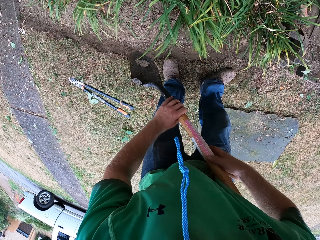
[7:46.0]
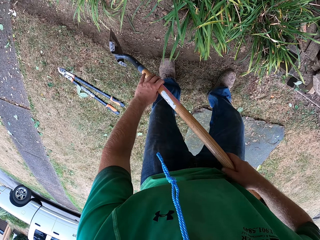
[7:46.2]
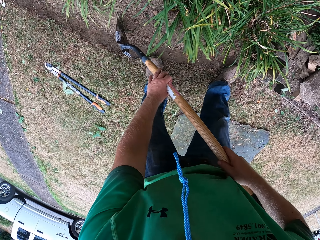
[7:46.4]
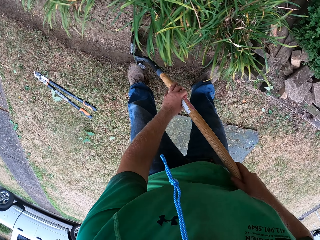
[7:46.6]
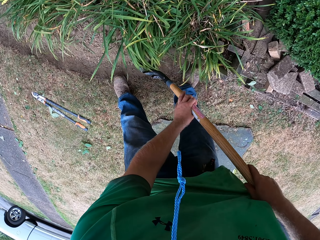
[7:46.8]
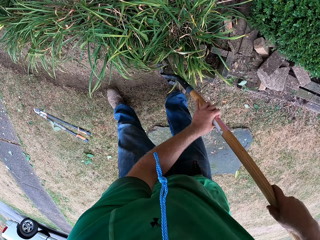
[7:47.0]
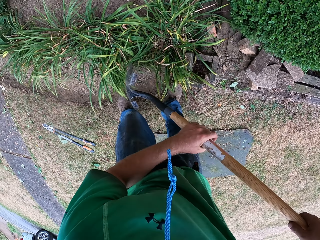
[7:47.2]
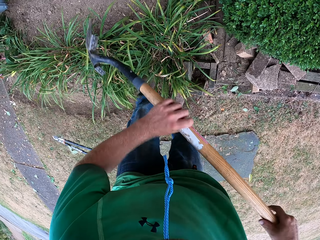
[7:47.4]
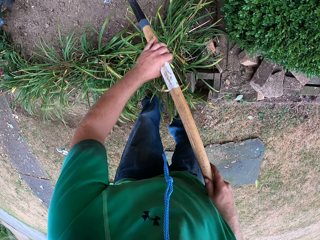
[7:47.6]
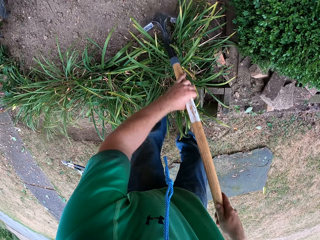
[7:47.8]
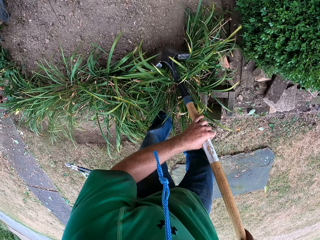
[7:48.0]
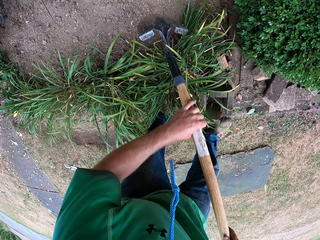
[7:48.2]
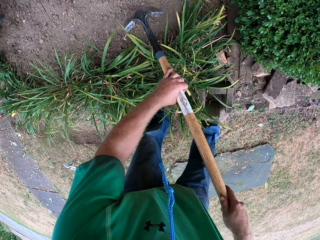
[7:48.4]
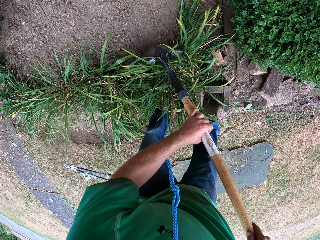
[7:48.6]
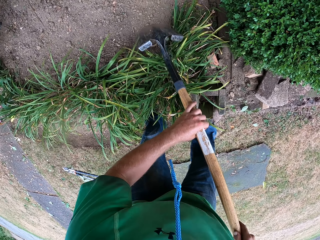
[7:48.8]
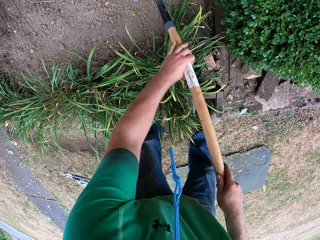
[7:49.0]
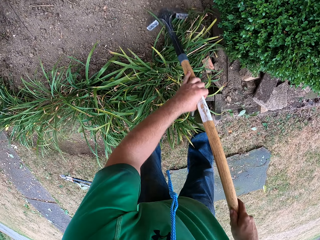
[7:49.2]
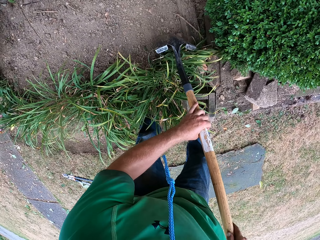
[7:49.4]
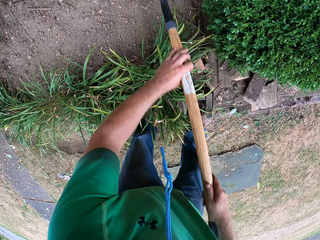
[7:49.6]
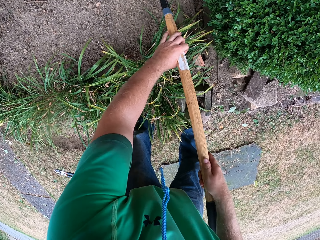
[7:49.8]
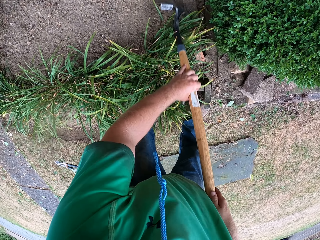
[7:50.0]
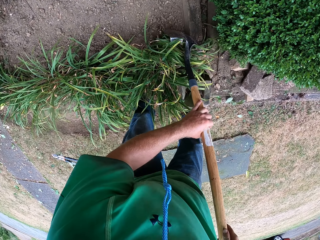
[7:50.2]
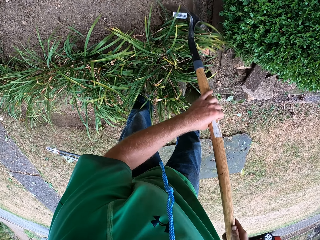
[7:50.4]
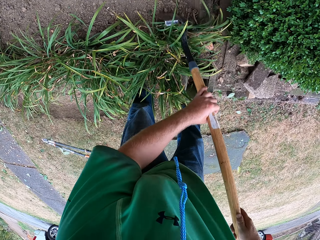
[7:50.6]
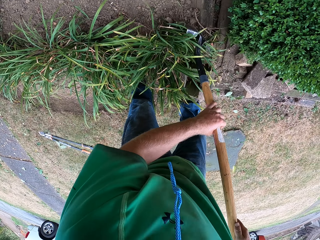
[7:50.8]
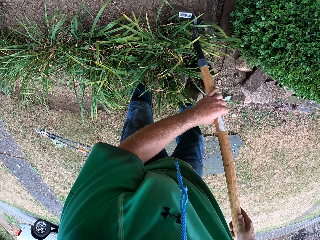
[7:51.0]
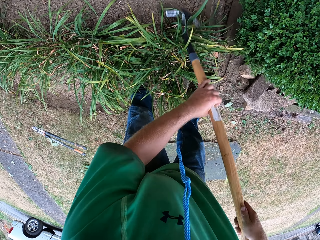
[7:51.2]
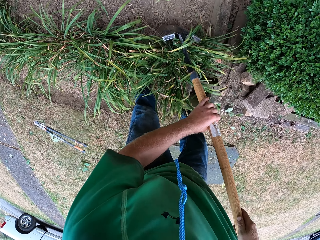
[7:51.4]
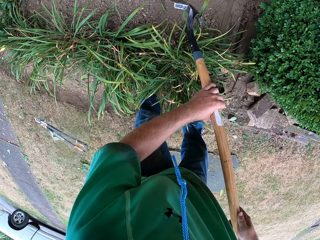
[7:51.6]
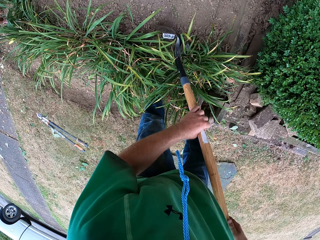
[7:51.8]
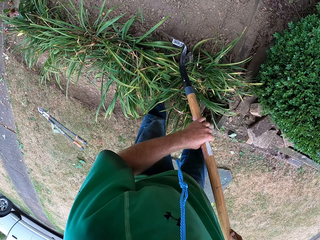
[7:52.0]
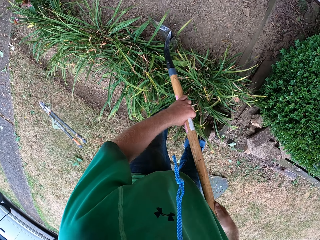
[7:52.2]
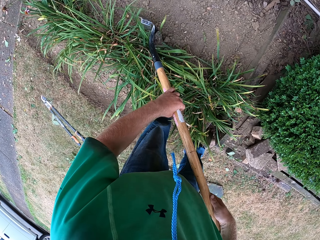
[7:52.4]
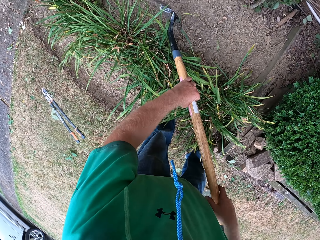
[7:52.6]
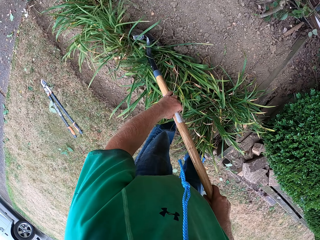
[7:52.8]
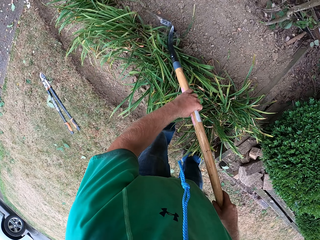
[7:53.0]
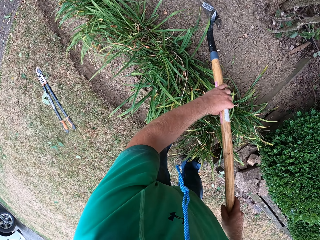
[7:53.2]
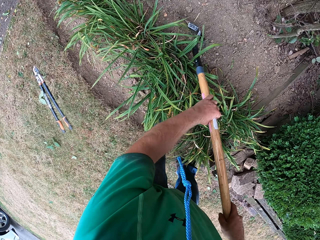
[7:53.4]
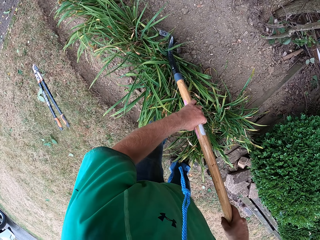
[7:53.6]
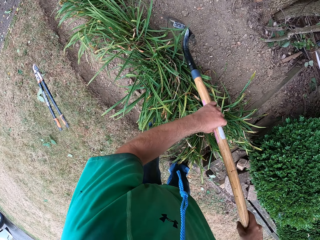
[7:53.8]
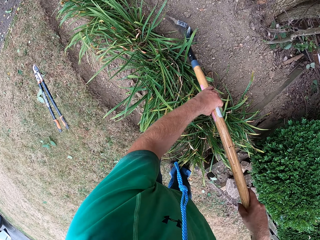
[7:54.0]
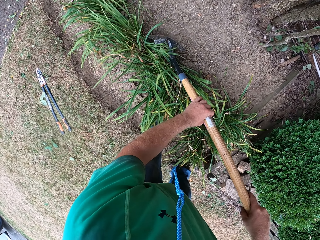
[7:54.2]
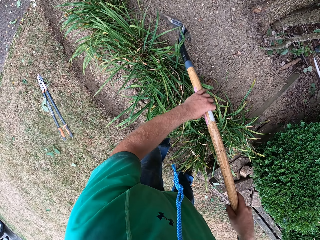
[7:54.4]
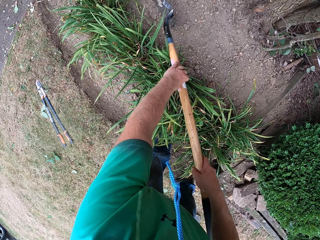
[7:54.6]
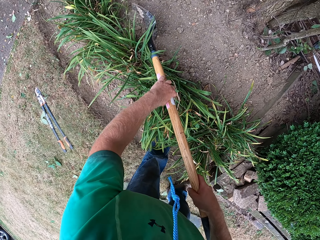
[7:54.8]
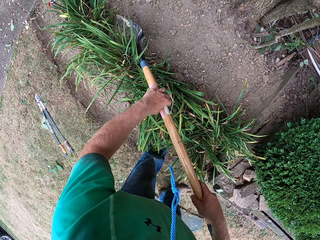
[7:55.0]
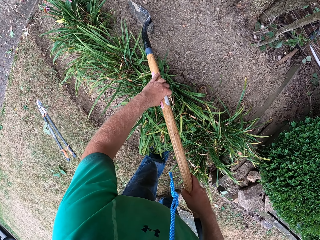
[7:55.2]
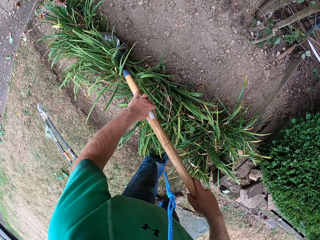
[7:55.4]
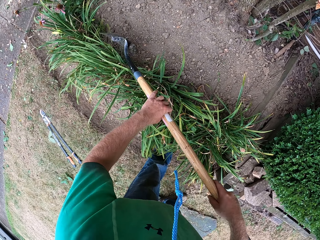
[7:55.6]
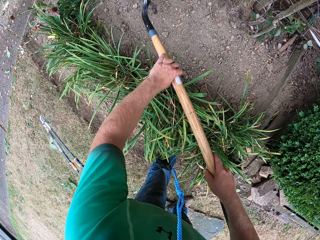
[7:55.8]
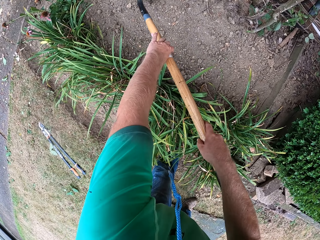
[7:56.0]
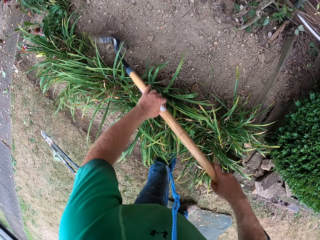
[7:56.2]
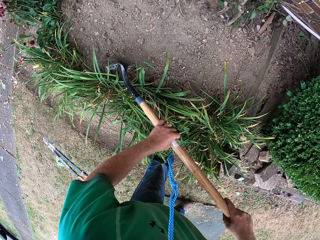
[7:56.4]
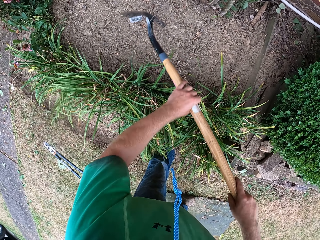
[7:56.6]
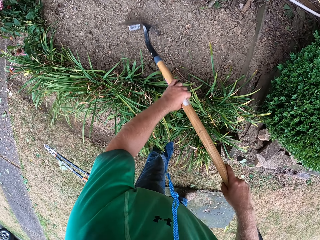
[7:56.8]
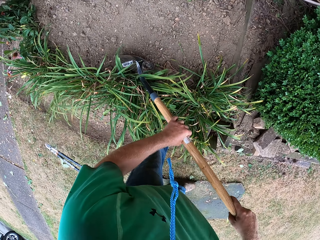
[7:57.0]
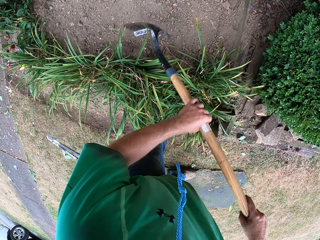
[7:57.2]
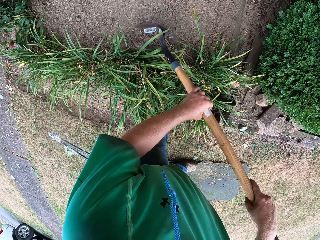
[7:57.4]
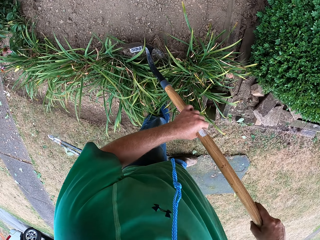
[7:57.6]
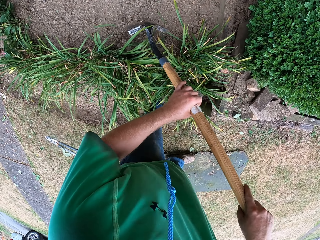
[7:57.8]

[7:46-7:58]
The camera wearer spreads the soil. He packs the soil towards the plant with the shovel in his hands. He spreads the soil to the plant.

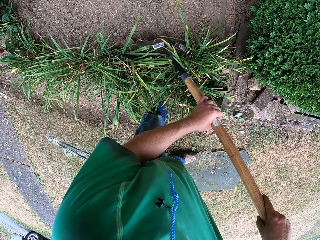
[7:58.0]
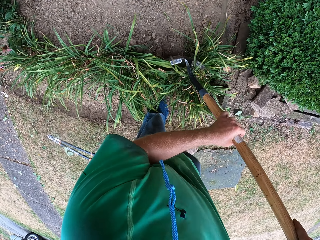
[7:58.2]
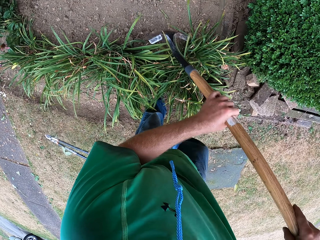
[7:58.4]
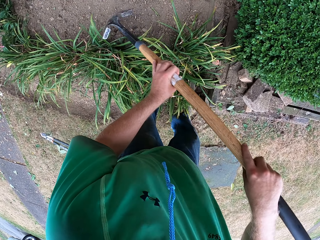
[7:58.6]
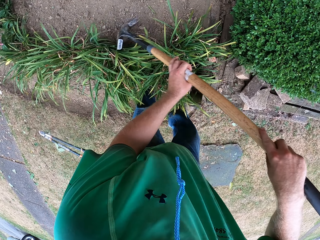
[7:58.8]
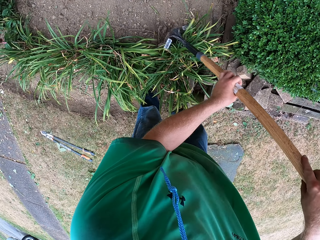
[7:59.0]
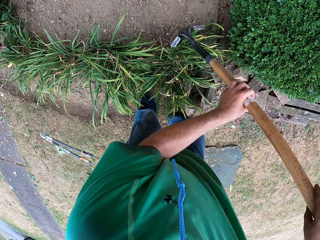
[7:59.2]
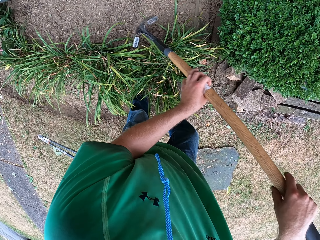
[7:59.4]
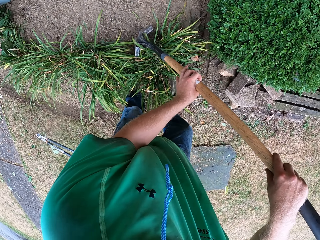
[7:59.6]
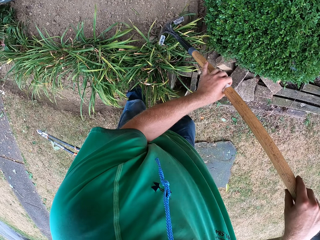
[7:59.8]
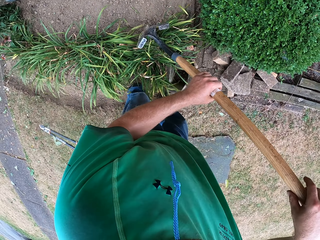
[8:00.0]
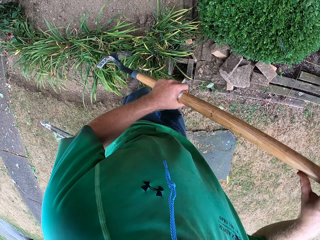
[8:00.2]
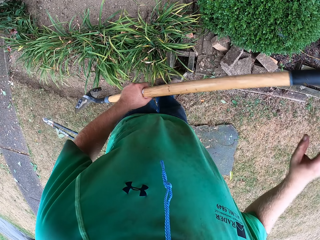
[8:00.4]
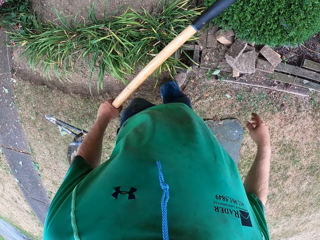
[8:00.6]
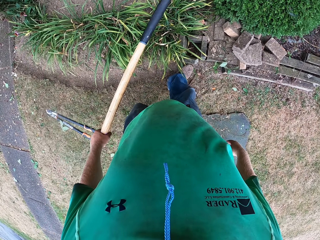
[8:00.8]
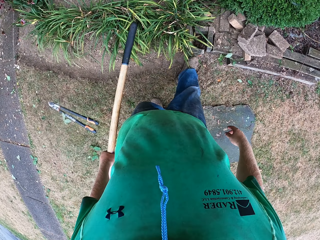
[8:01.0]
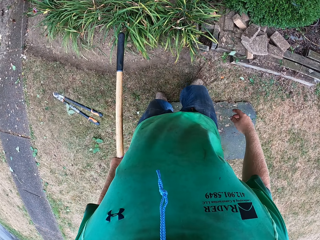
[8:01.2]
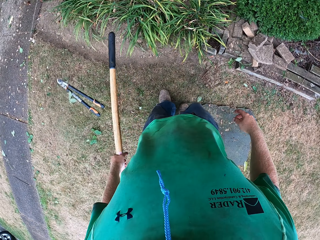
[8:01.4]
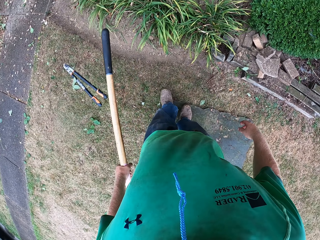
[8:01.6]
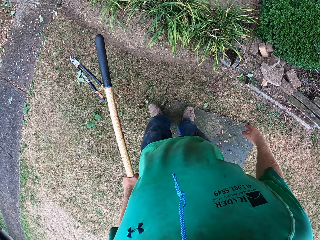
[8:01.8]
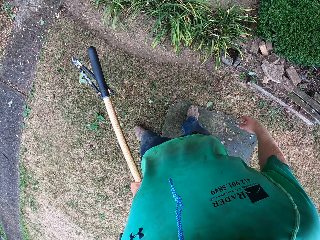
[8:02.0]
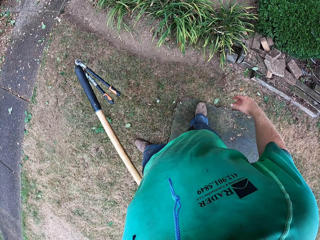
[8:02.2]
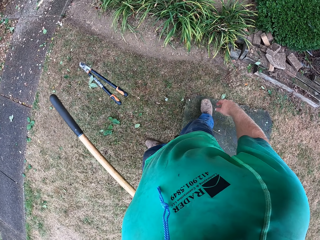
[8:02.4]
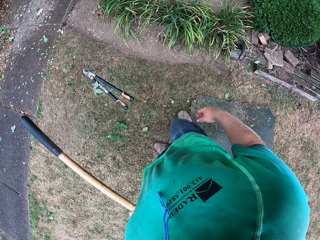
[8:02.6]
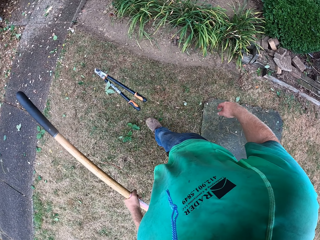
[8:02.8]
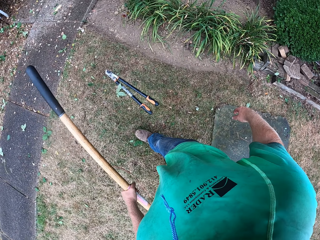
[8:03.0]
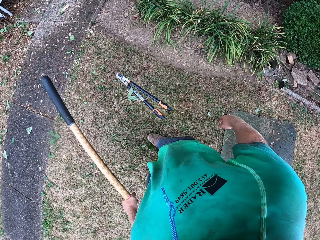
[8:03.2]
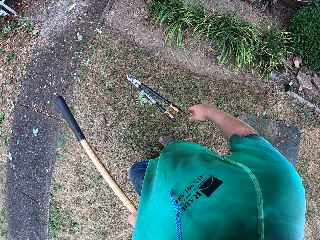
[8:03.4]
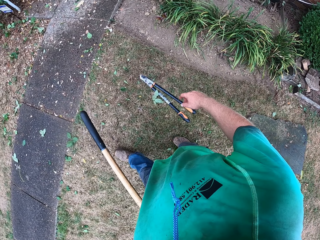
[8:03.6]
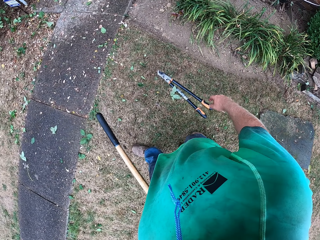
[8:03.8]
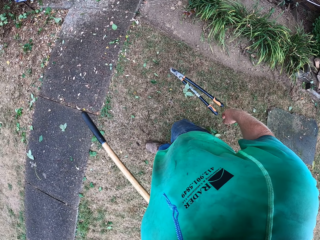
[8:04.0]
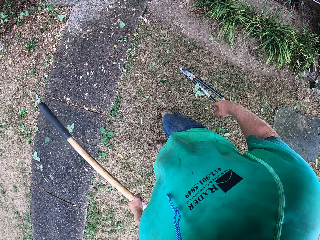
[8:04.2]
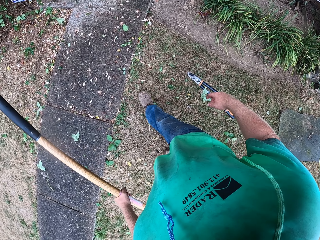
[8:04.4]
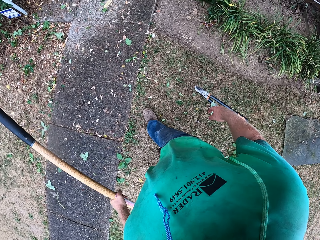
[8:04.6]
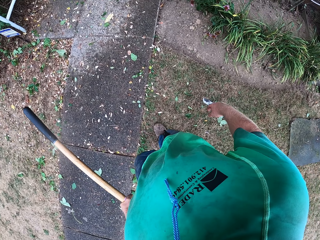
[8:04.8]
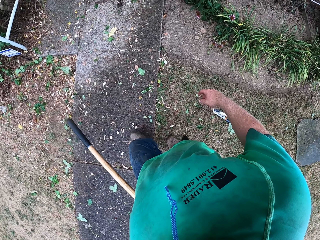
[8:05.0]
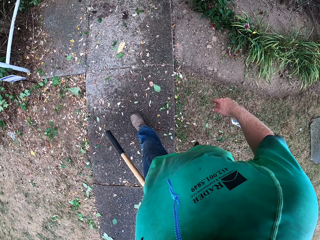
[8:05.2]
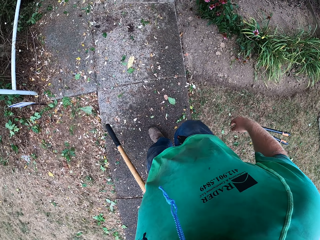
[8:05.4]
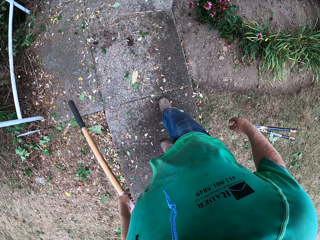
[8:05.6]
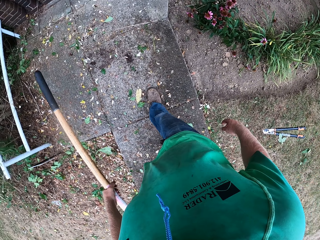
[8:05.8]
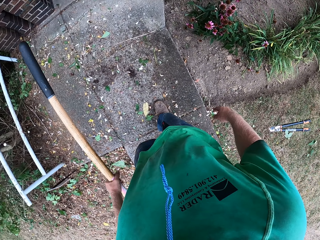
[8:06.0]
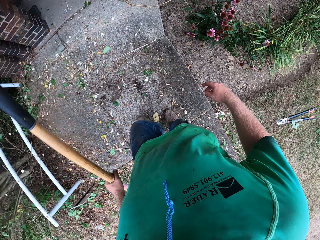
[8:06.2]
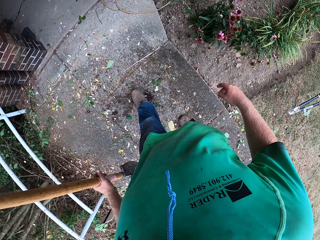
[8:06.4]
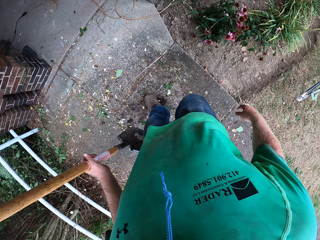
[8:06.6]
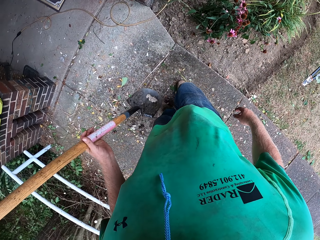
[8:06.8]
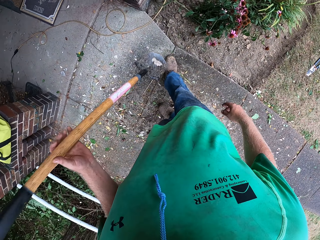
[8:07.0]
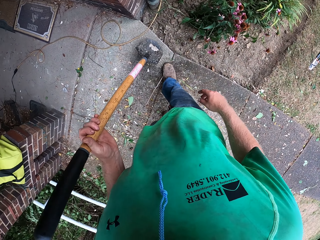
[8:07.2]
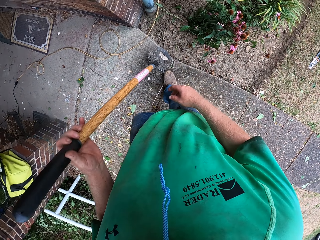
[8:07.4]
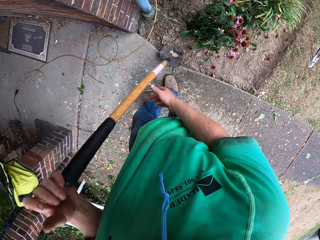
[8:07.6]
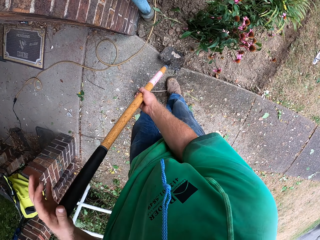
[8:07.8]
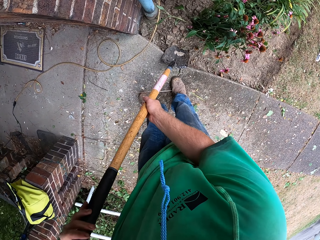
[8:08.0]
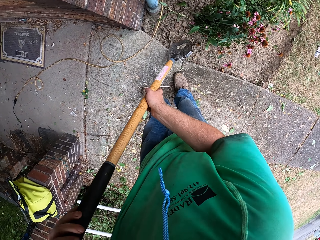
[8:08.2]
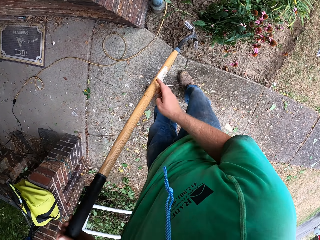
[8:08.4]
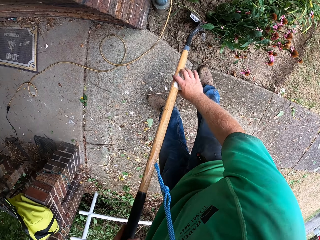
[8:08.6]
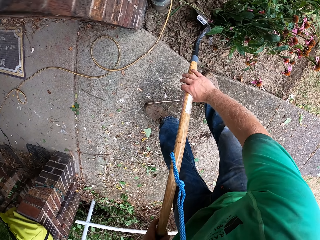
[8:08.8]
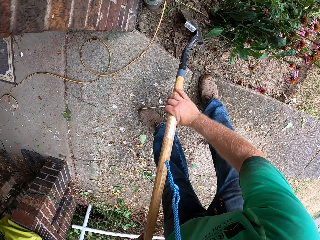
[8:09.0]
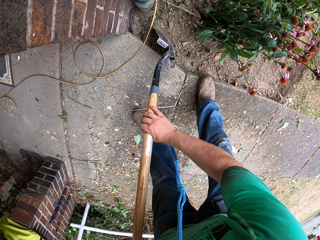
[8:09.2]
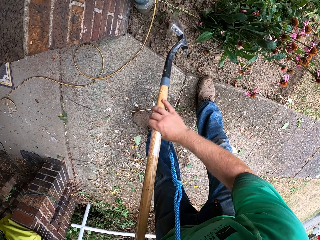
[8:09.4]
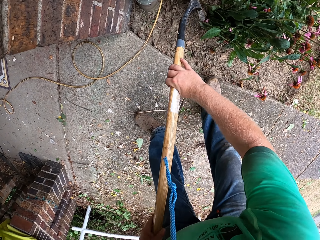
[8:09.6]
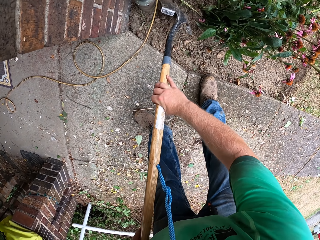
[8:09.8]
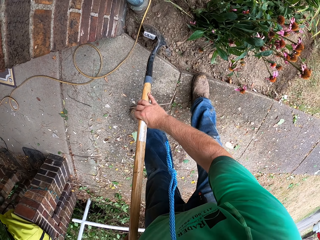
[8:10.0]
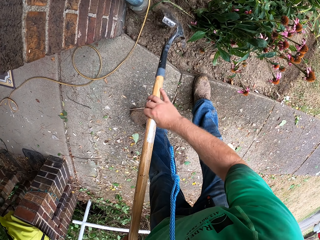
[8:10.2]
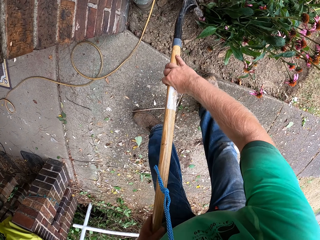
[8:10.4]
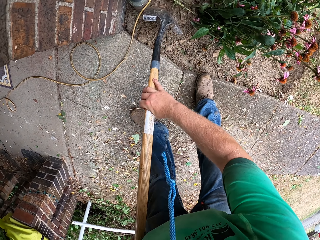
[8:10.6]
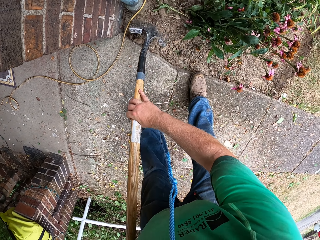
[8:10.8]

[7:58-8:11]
The camera wearer holds the spade or shovel with the left hand. He walks around. He holds the spade with both hands. He packs some soil on the floor with the shovel in his hands. He spreads the soil.
